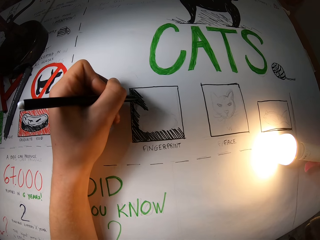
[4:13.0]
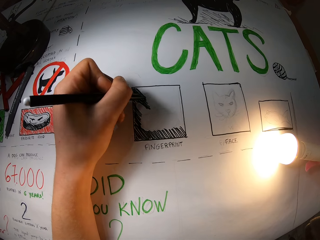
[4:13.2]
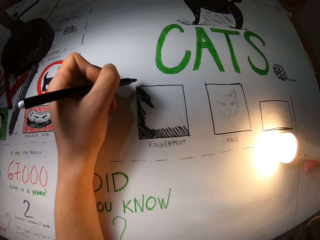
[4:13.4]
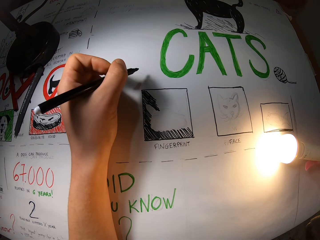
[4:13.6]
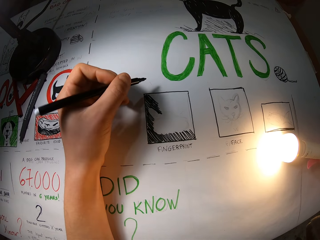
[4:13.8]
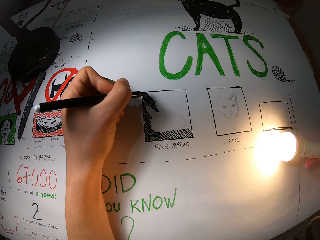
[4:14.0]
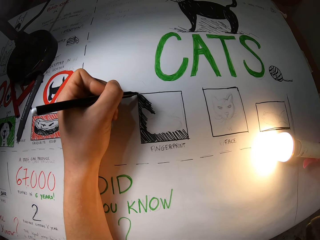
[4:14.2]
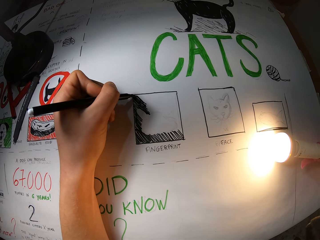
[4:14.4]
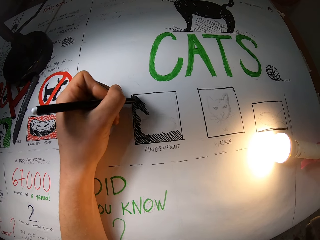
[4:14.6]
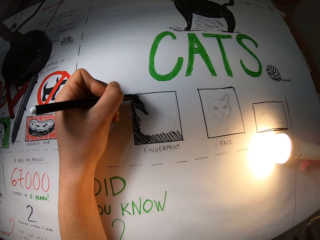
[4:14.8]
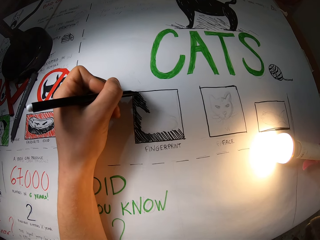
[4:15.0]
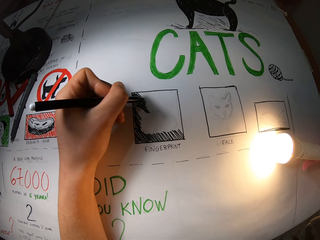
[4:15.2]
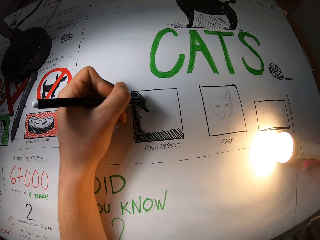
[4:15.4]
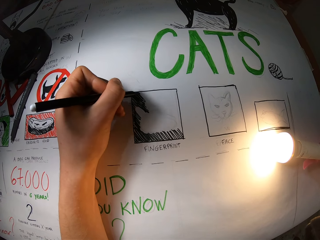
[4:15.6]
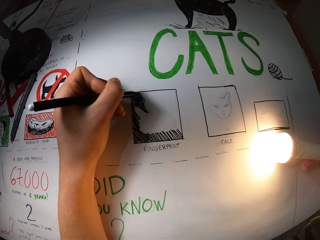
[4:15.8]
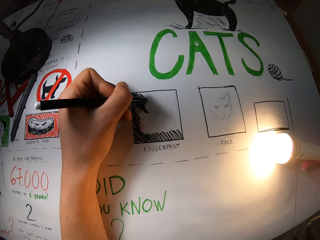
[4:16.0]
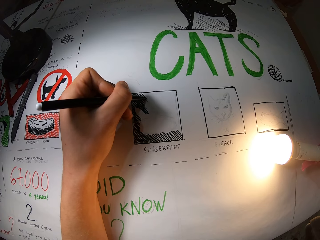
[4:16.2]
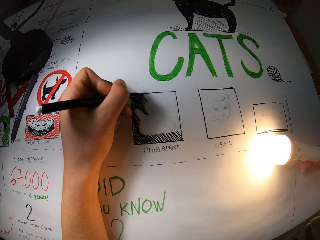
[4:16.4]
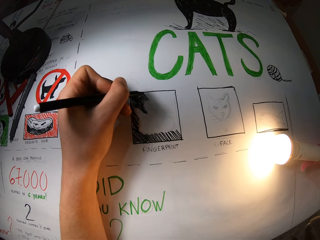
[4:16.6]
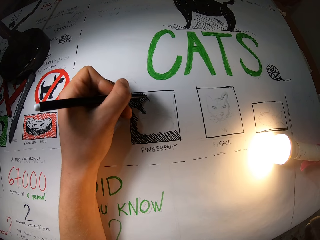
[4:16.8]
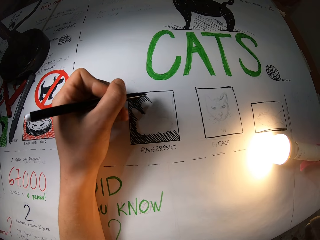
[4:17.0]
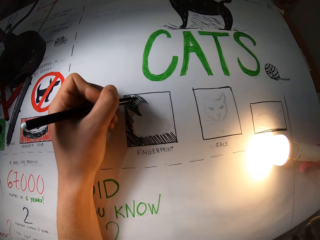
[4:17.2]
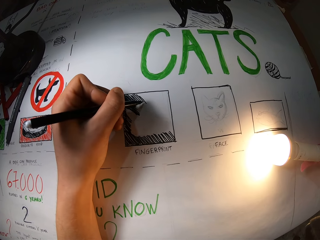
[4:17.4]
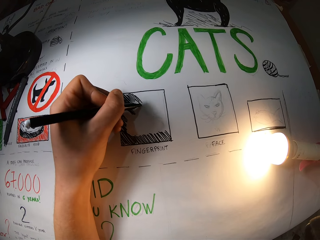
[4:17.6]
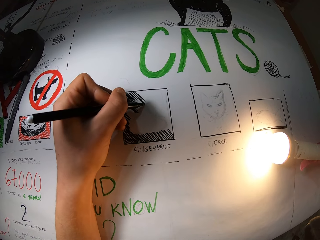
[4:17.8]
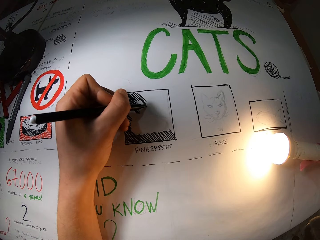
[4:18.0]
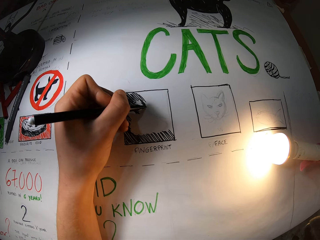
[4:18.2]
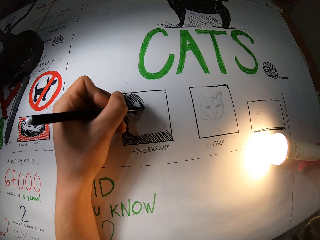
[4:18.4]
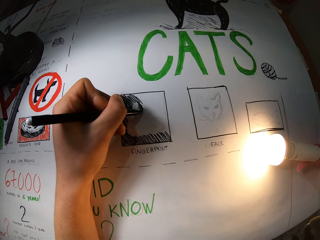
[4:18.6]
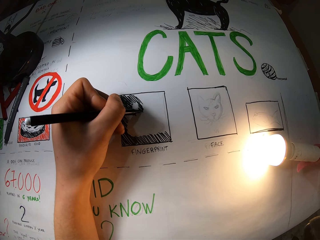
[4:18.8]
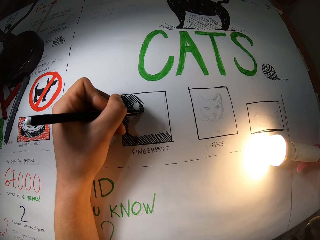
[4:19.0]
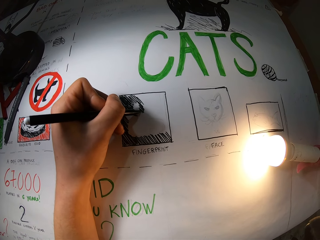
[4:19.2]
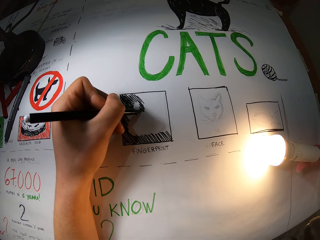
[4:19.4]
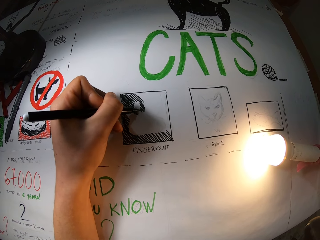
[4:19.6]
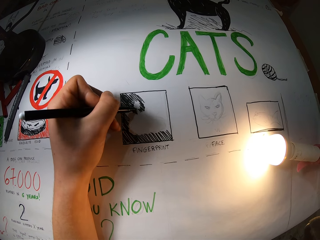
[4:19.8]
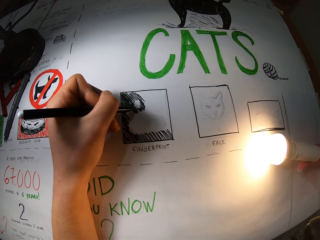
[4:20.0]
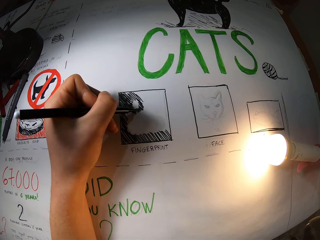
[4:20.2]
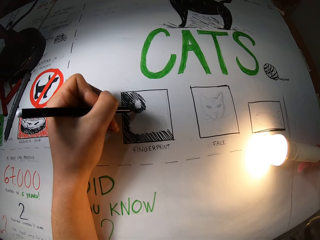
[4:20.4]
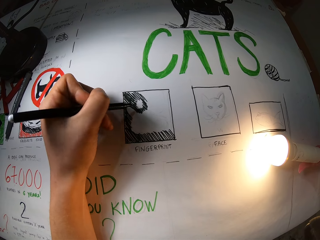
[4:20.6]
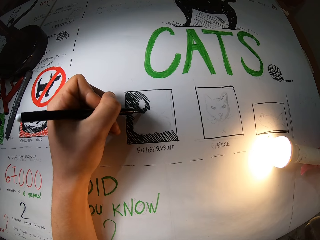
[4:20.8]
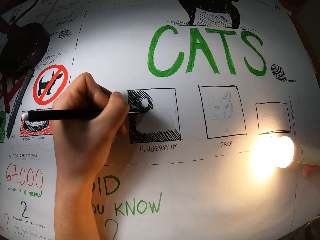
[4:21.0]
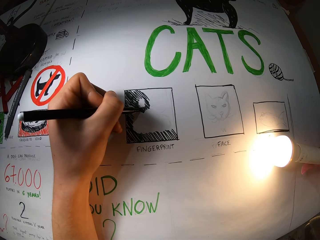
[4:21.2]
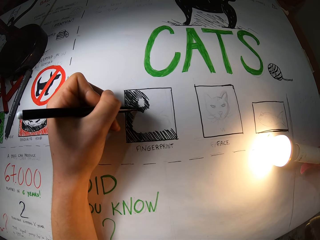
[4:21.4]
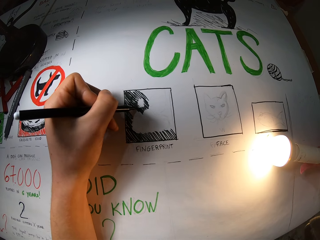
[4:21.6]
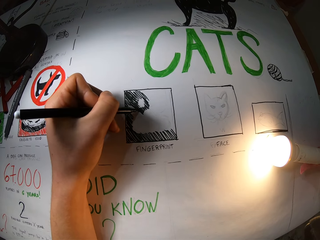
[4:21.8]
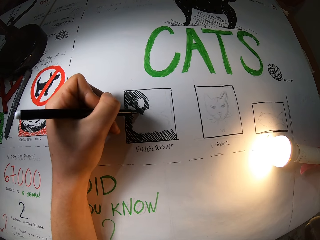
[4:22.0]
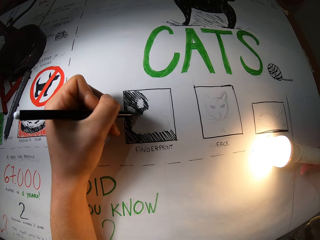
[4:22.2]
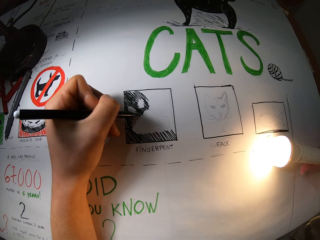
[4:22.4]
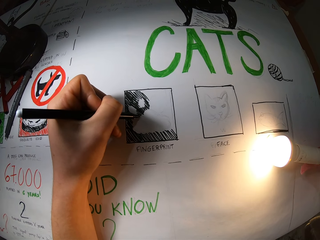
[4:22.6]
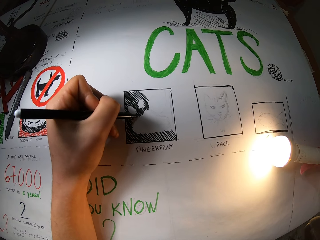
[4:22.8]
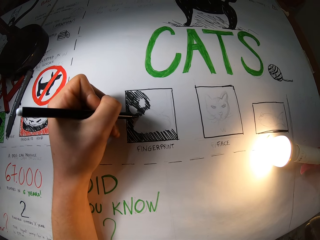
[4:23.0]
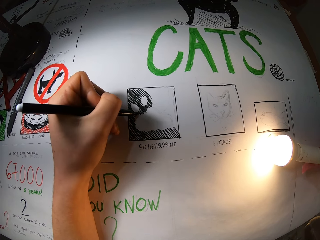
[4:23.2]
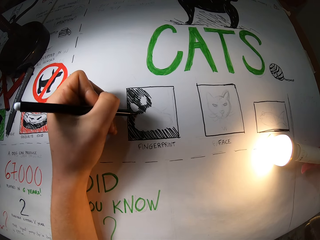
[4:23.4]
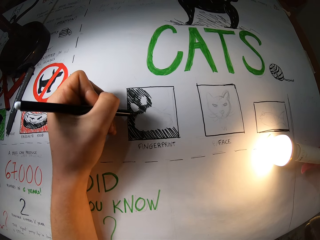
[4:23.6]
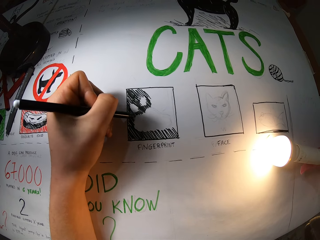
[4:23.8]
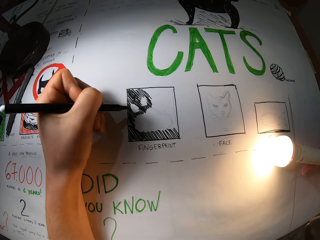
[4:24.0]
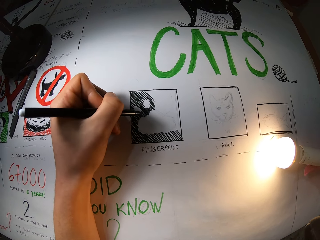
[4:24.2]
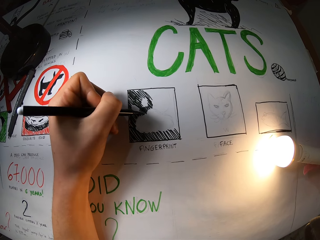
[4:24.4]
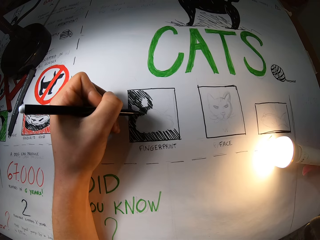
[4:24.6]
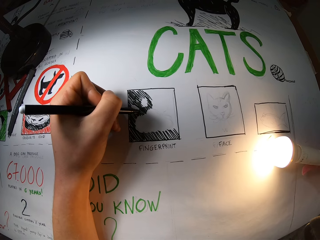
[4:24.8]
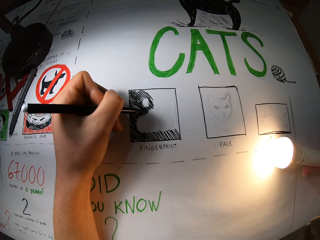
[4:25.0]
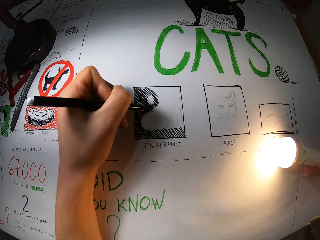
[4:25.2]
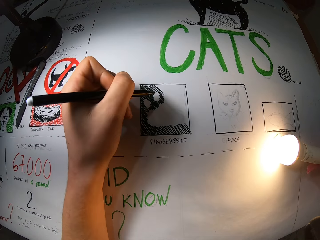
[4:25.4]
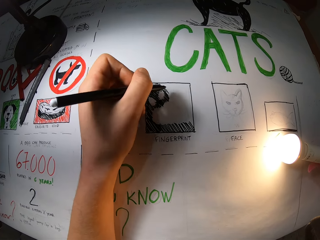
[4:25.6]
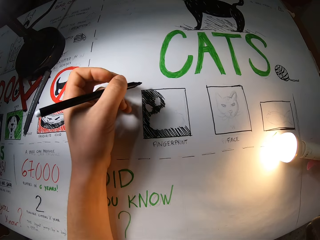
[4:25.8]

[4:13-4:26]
The camera wearer moves the pen away from the drawing. They shade the drawing.

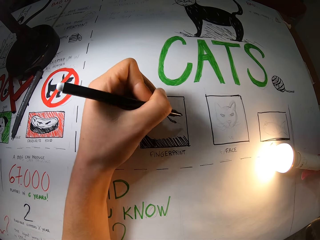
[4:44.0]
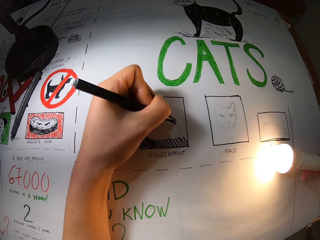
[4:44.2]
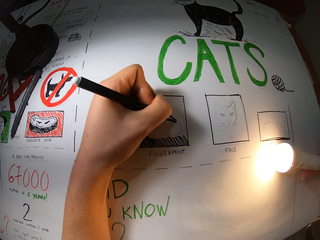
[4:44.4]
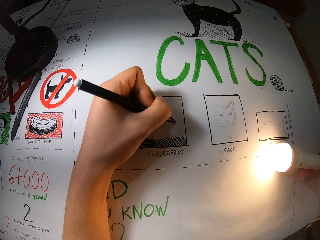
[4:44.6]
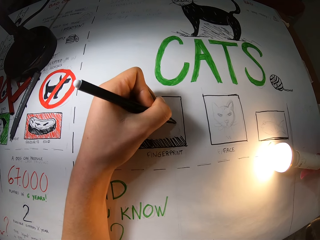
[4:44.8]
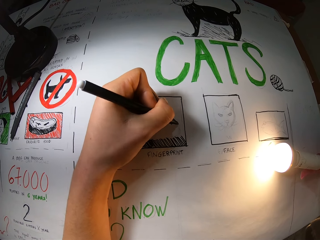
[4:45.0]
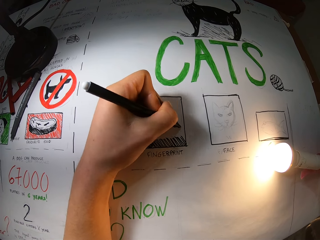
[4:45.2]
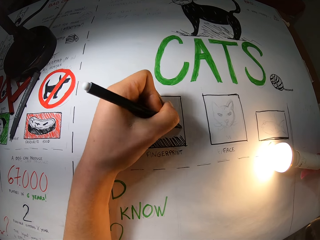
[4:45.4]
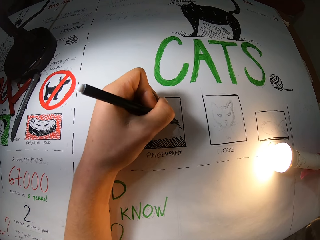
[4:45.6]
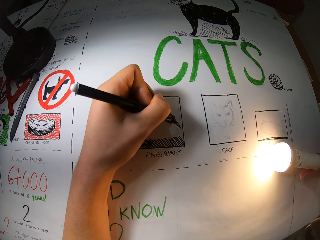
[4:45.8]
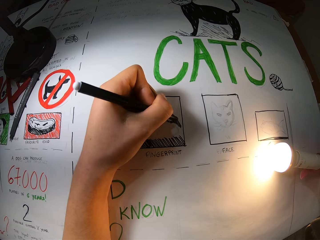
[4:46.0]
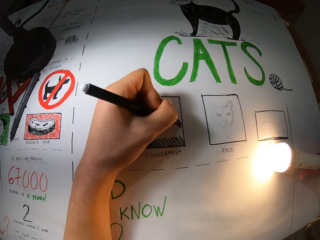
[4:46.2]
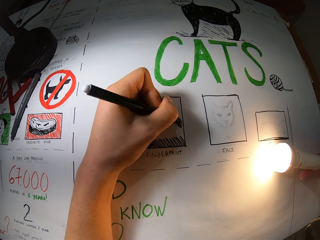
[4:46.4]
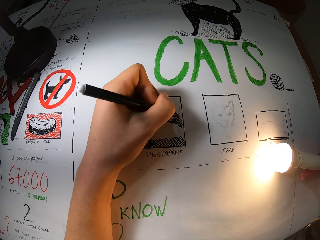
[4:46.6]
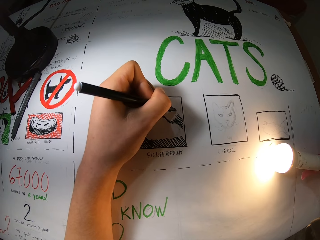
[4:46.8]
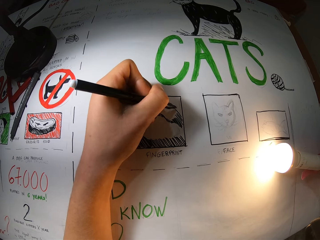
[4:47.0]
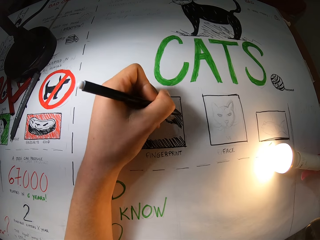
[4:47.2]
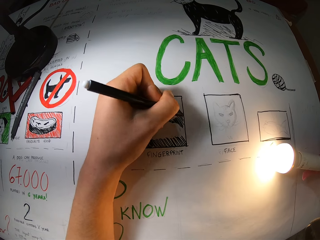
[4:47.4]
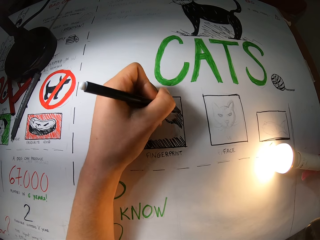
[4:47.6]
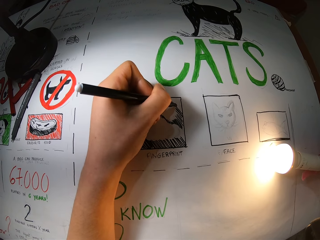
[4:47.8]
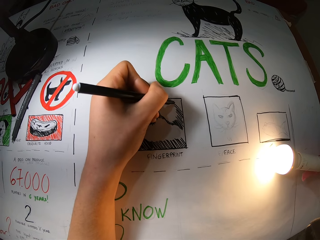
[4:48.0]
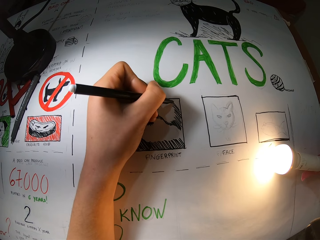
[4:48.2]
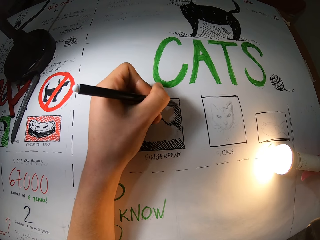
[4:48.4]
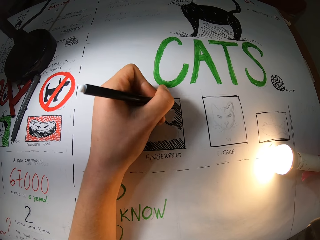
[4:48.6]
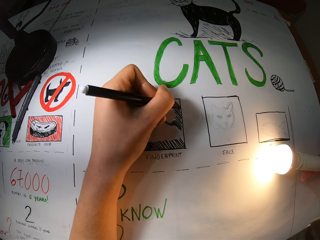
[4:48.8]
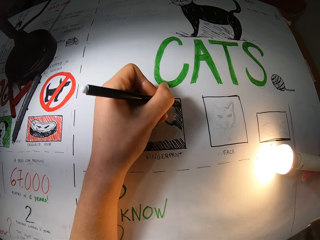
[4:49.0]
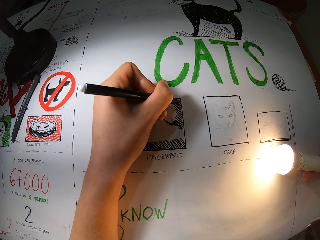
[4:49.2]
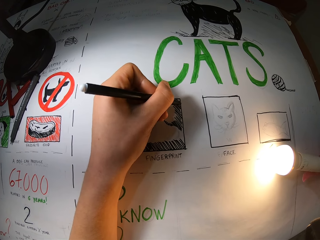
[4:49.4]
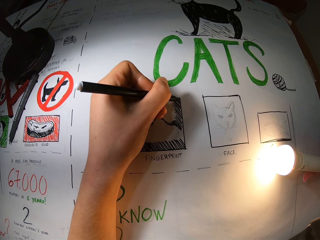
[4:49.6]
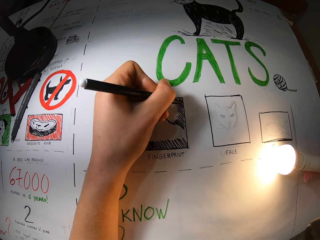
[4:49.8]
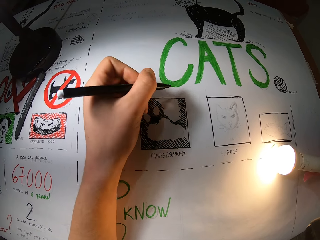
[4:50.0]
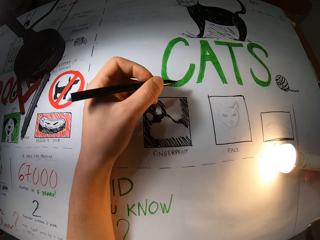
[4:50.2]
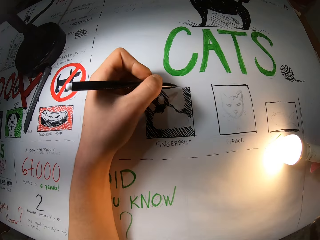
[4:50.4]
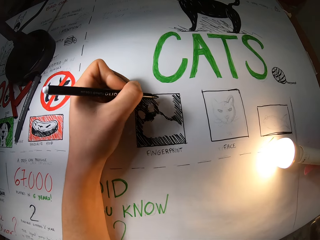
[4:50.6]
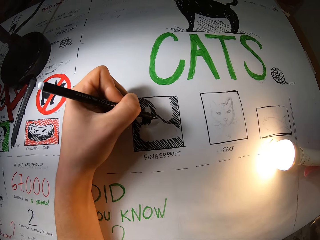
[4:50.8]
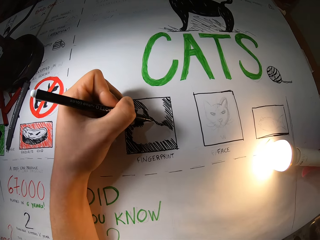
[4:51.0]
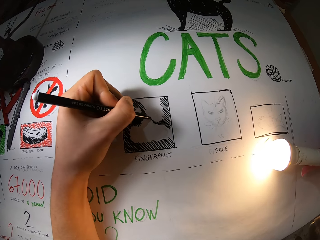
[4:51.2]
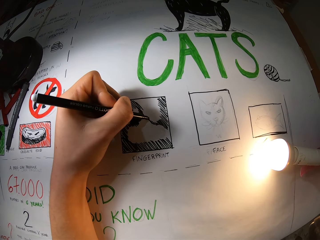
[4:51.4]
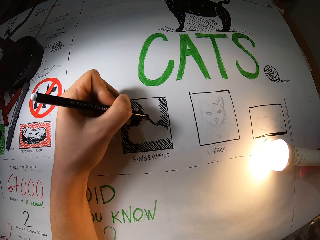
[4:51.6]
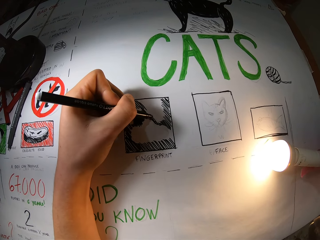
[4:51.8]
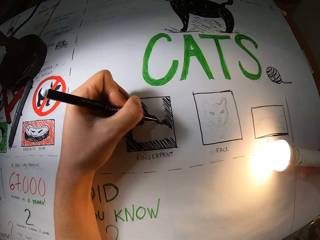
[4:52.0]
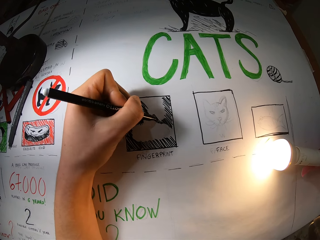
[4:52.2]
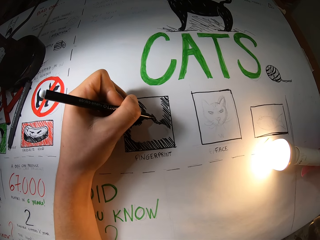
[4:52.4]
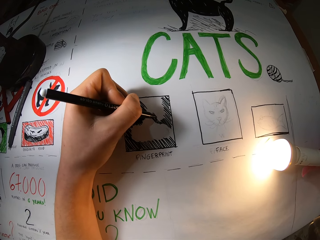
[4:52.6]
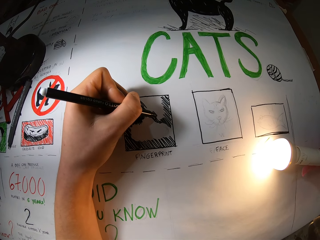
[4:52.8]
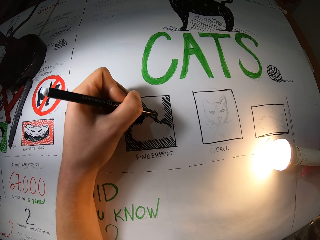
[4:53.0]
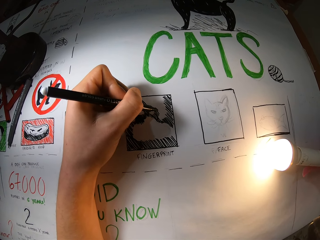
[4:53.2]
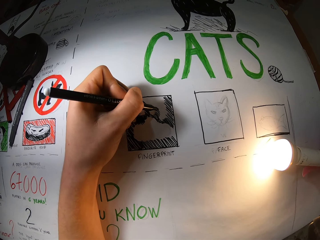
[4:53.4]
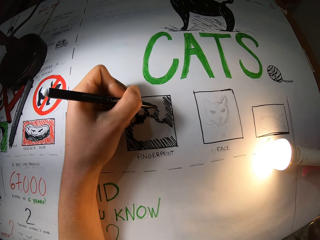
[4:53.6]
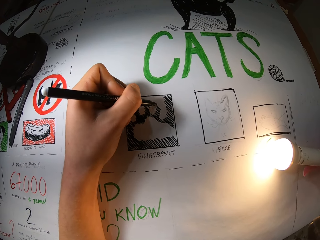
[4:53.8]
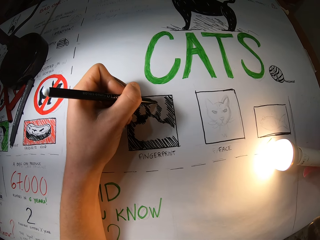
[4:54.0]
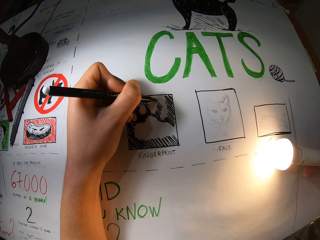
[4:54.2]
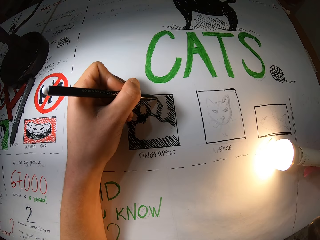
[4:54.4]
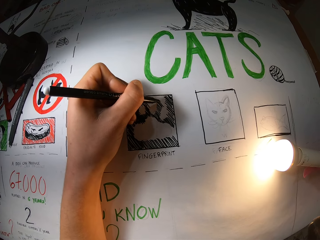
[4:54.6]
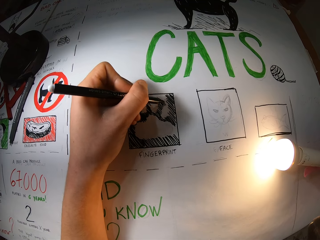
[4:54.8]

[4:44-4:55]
The camera wearer draws on the drawing paper. They draw on the drawing paper repeatedly.
